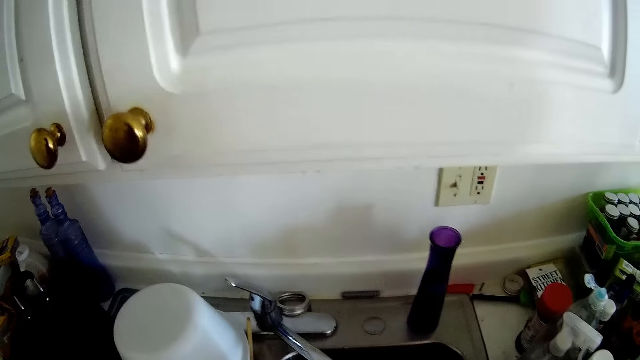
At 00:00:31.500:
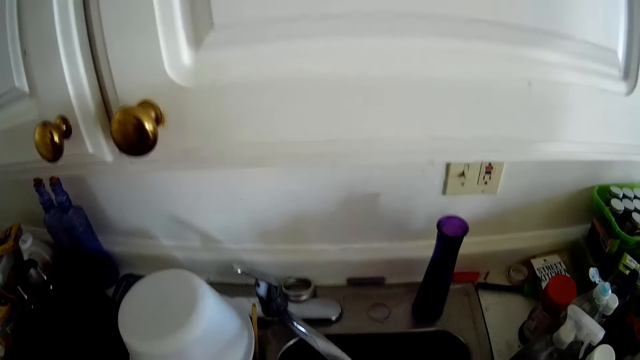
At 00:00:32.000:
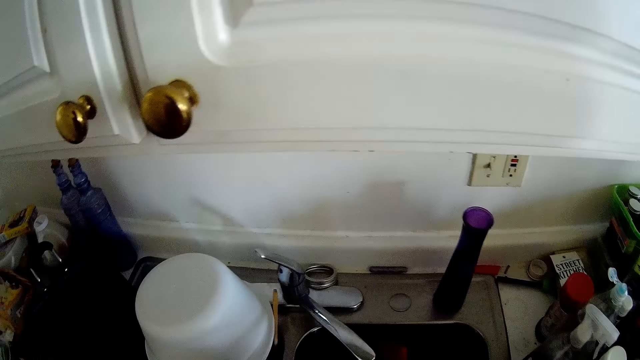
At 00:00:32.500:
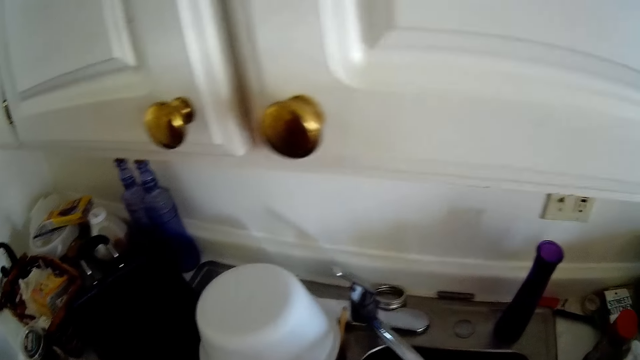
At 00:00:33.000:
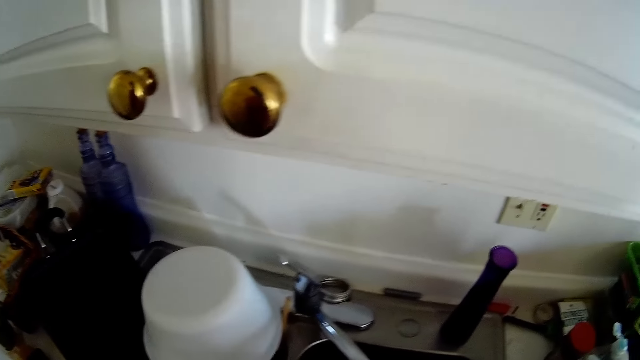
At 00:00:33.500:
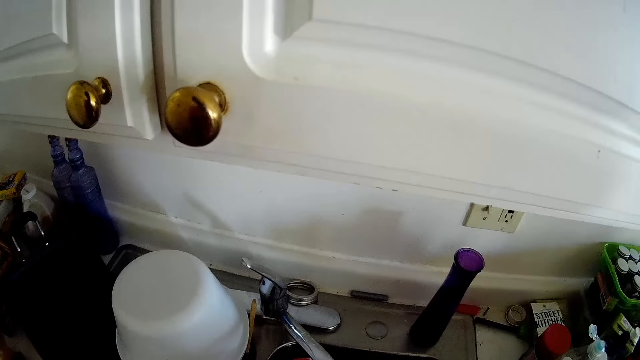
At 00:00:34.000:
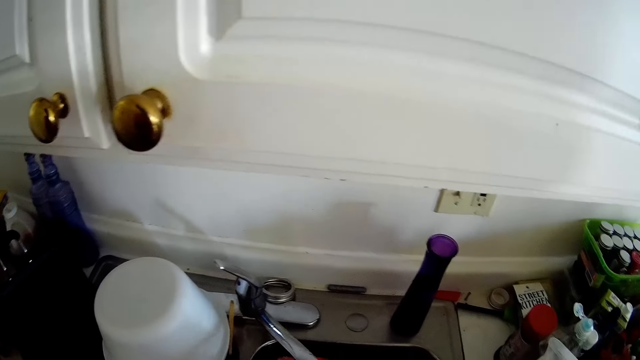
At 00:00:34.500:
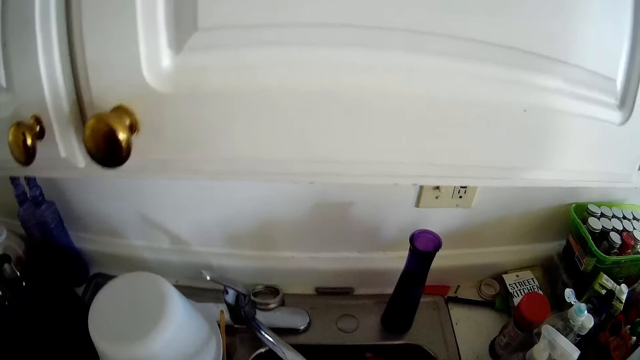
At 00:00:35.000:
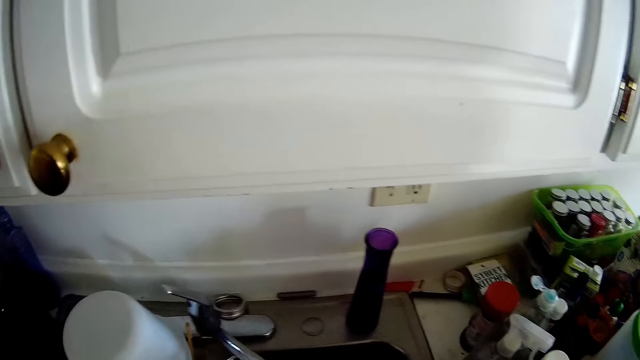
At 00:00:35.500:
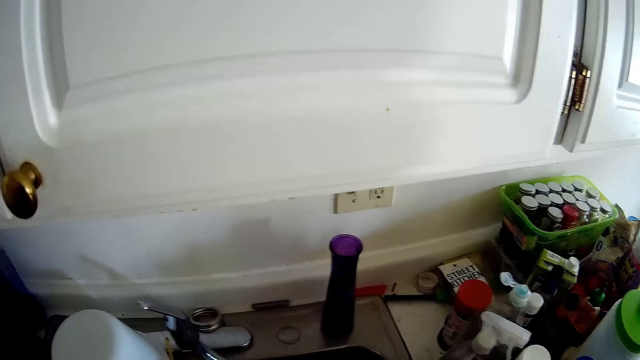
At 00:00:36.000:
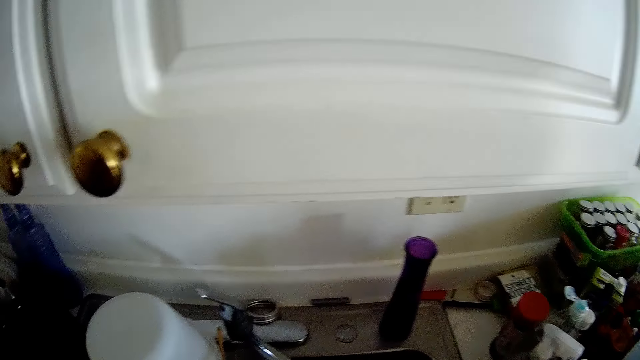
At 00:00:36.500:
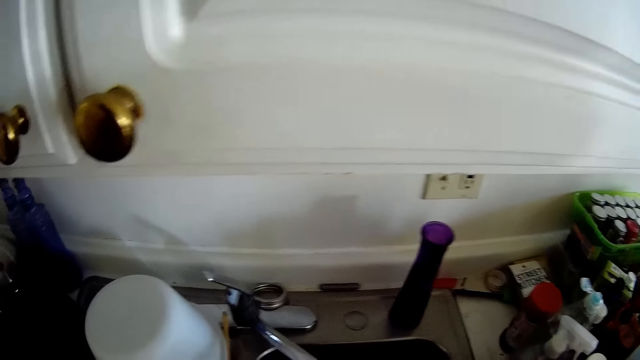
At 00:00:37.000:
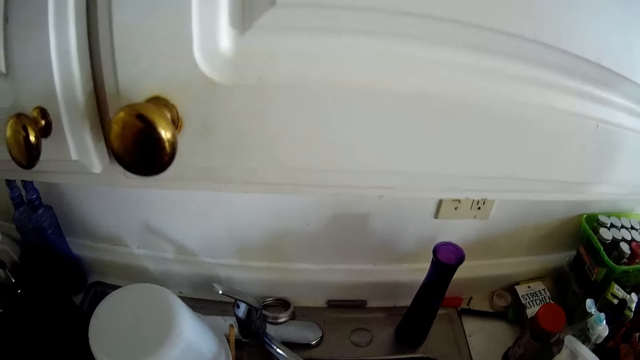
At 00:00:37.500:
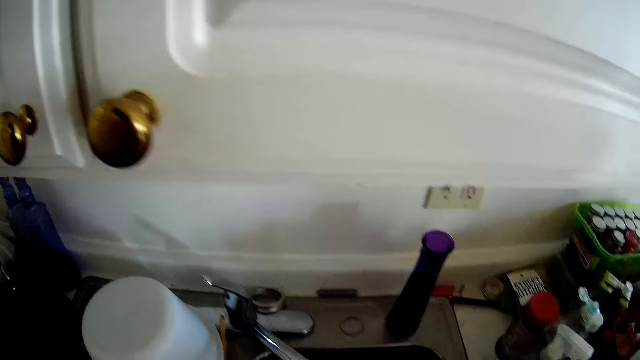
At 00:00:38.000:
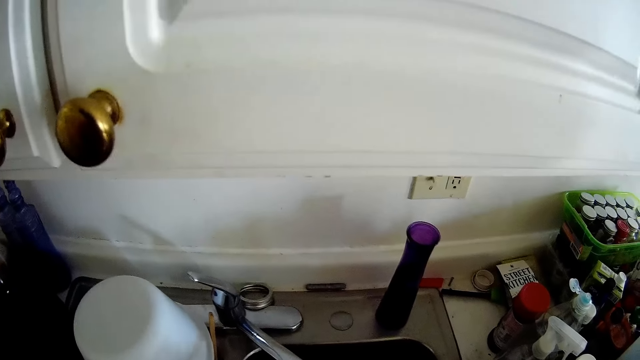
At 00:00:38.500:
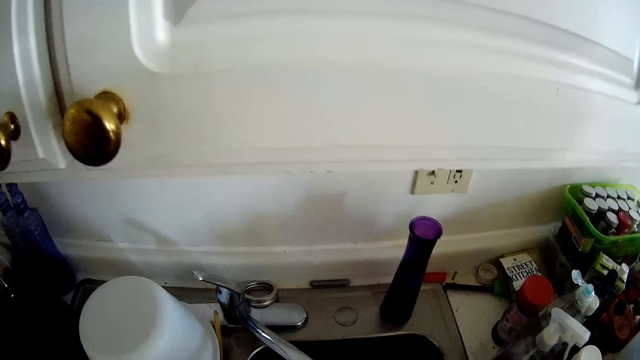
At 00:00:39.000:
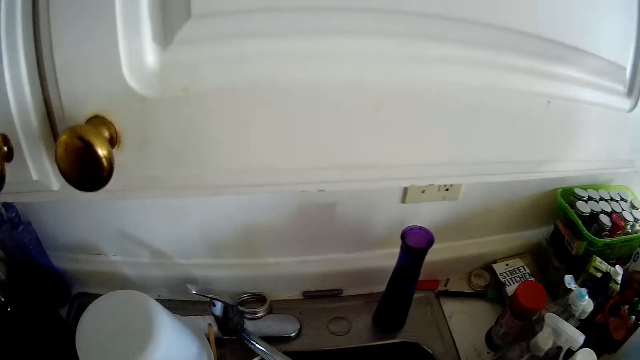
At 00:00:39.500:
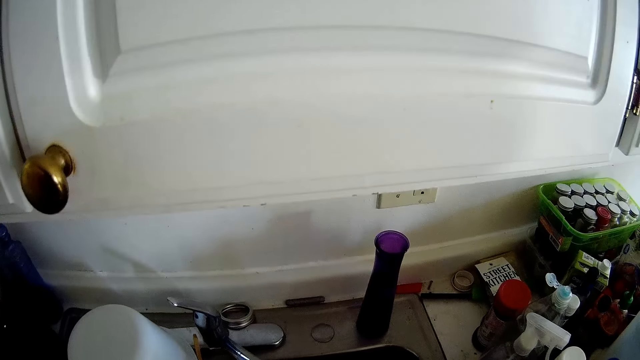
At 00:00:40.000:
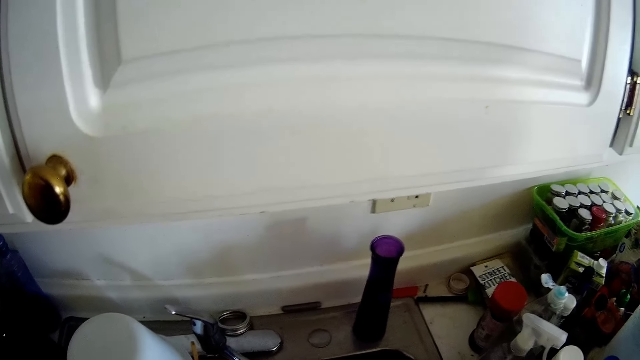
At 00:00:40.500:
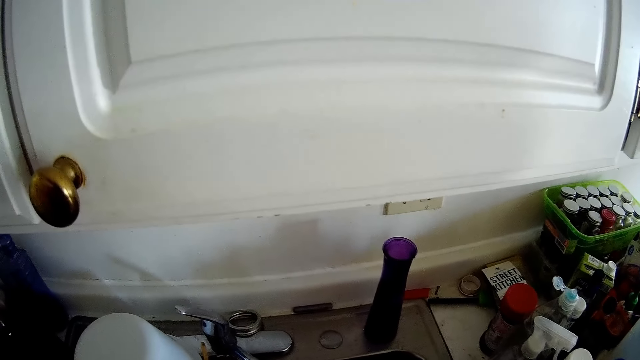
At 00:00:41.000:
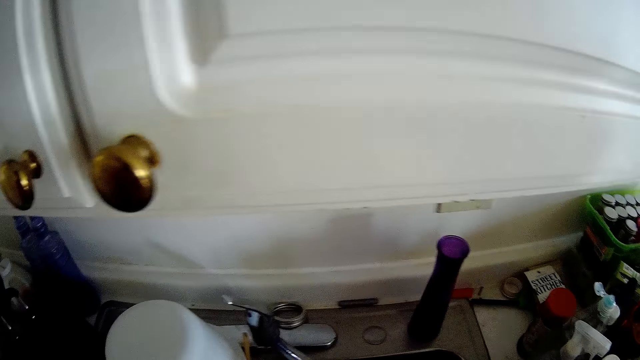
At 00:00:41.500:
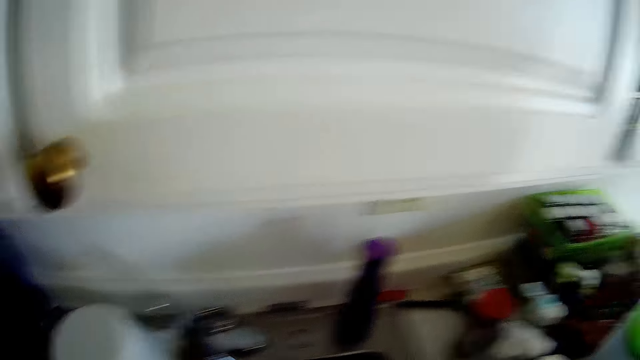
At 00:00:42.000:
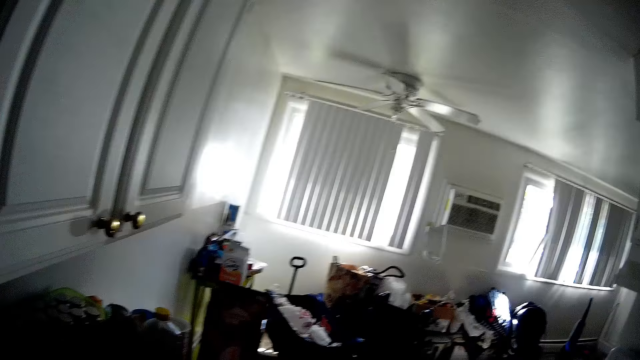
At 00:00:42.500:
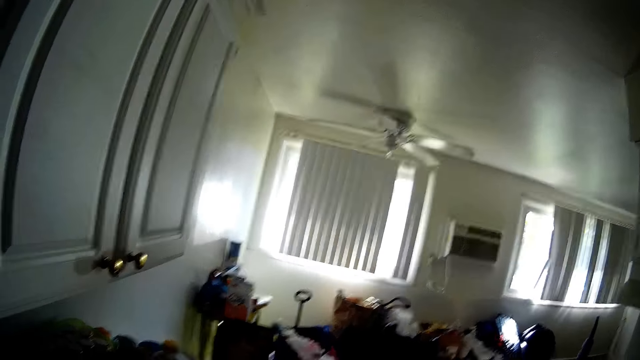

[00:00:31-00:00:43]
The camera wearer rinses the bowl under the running tap with both hands.

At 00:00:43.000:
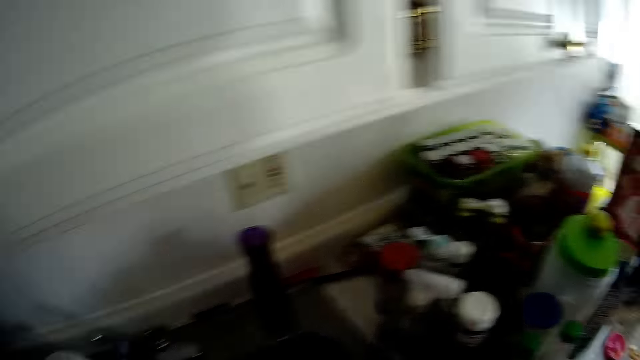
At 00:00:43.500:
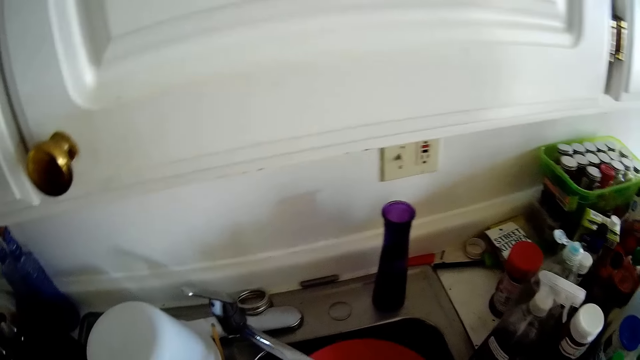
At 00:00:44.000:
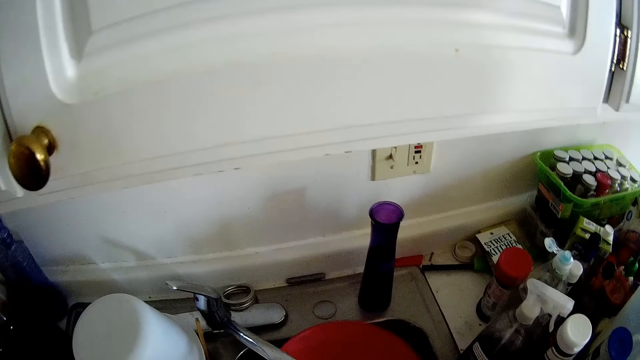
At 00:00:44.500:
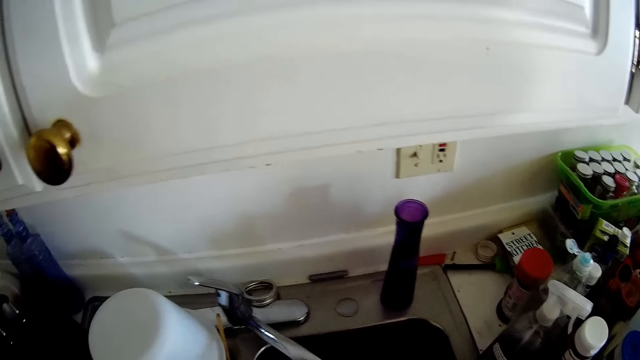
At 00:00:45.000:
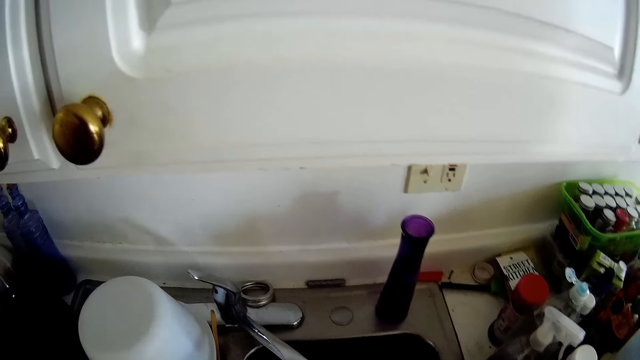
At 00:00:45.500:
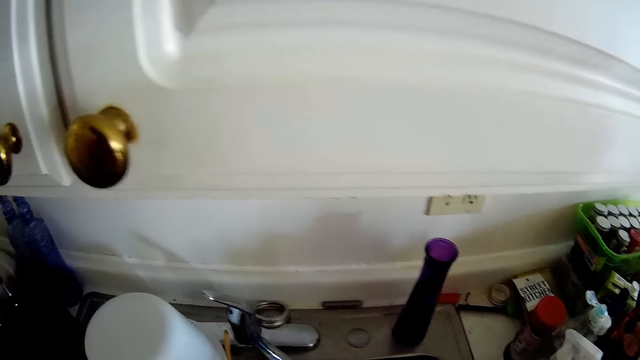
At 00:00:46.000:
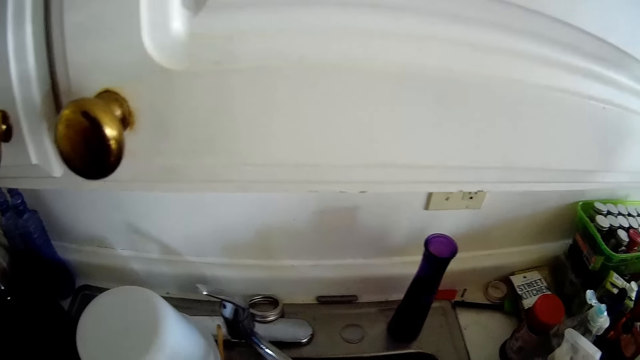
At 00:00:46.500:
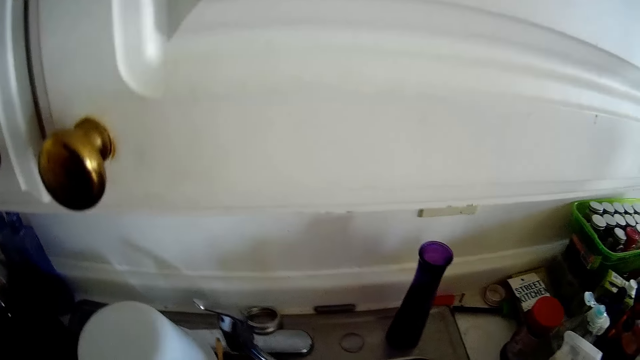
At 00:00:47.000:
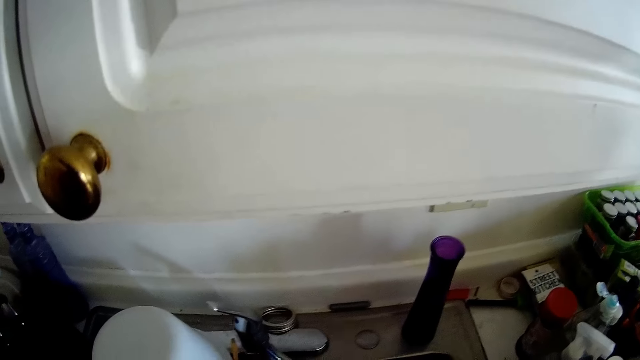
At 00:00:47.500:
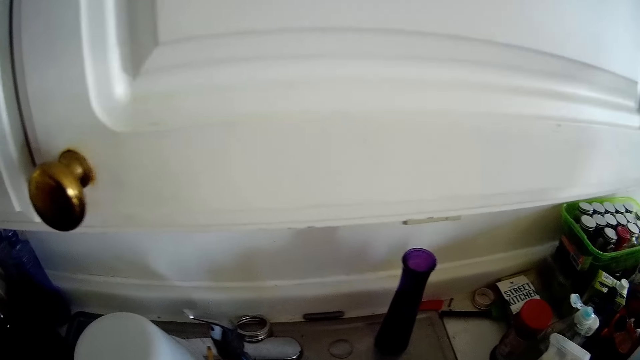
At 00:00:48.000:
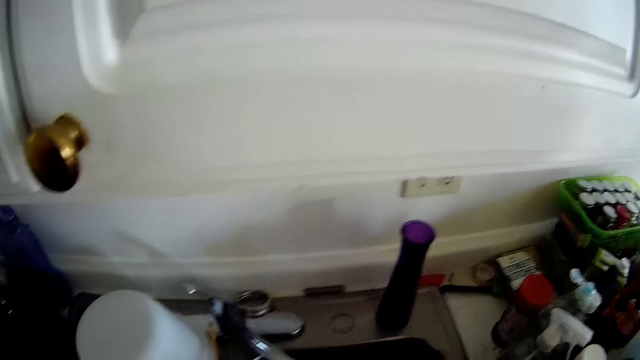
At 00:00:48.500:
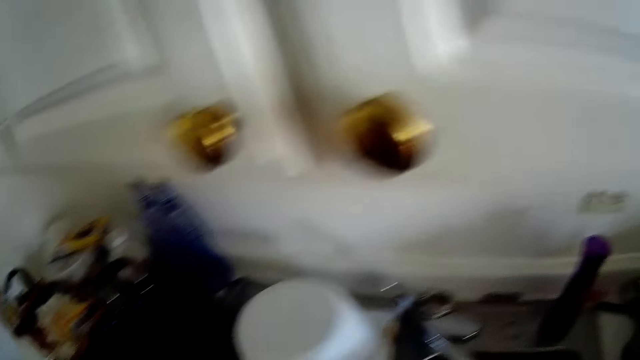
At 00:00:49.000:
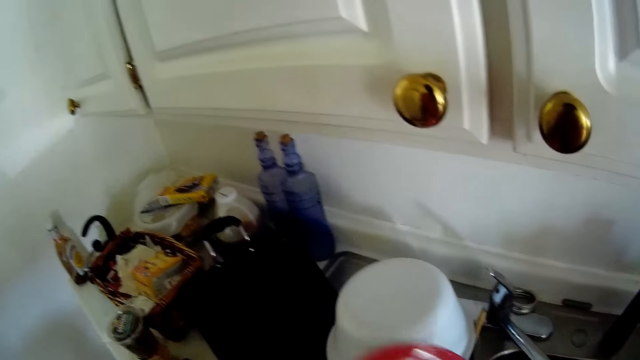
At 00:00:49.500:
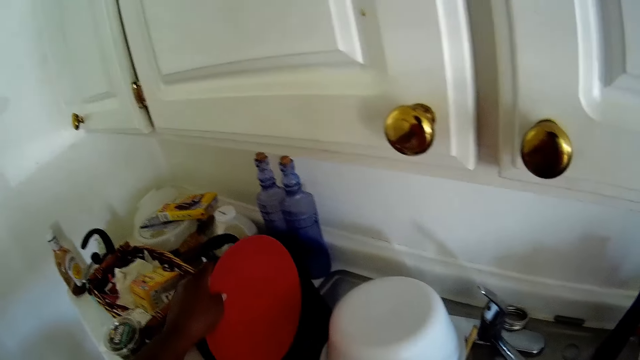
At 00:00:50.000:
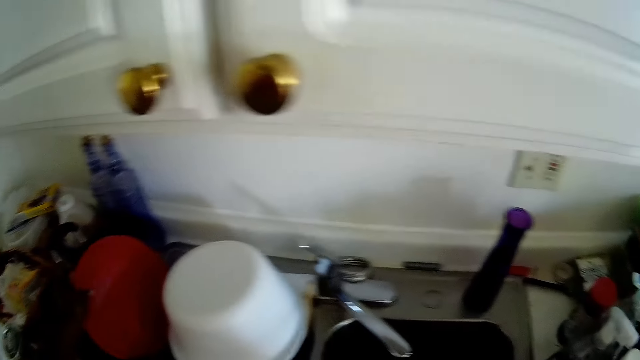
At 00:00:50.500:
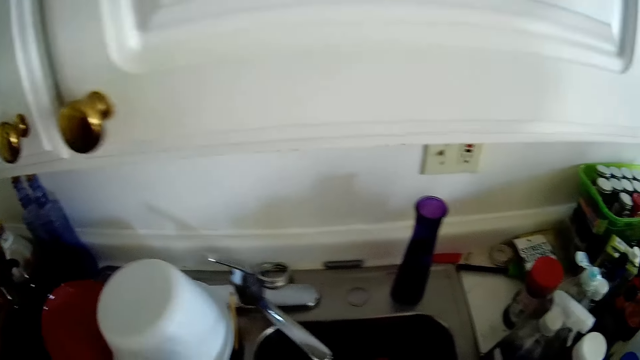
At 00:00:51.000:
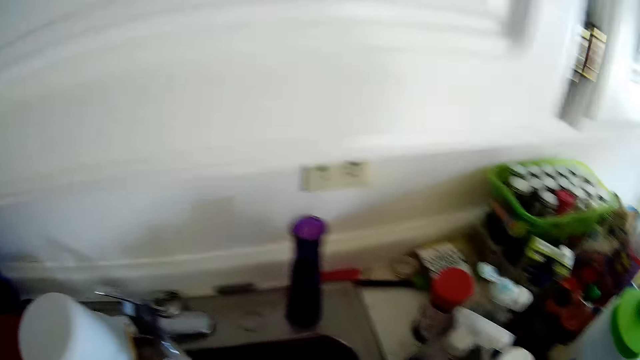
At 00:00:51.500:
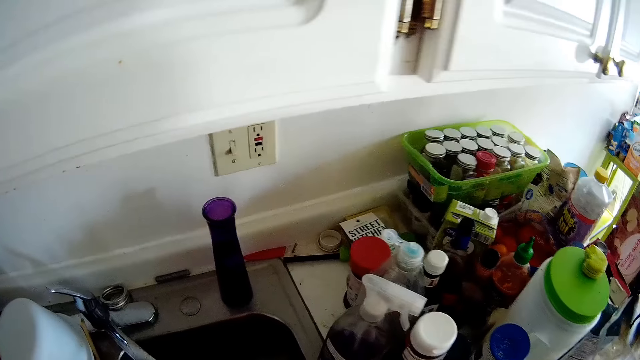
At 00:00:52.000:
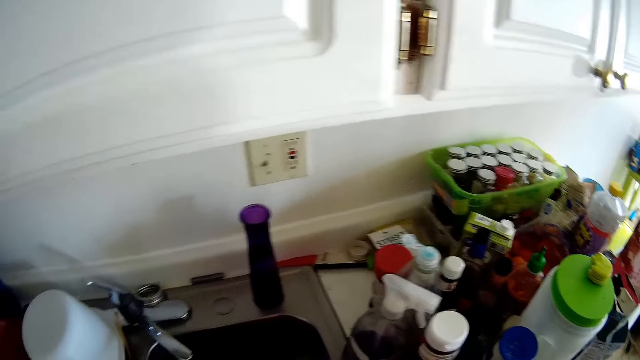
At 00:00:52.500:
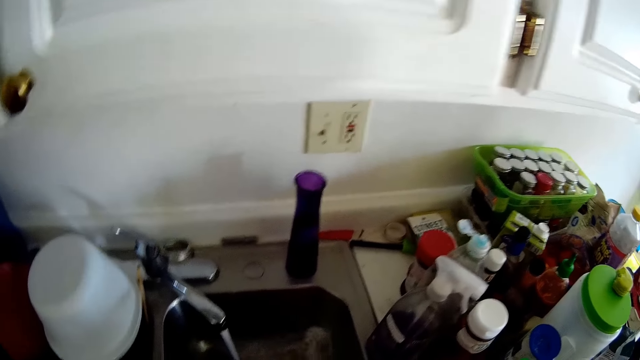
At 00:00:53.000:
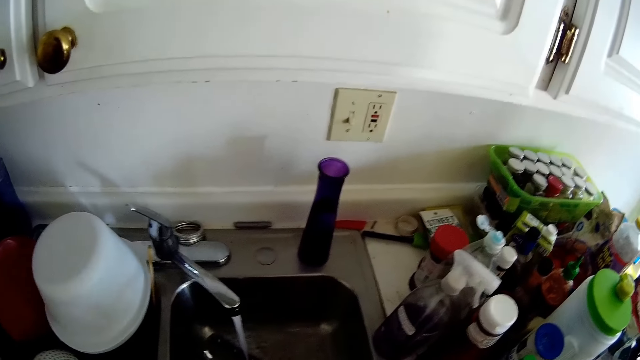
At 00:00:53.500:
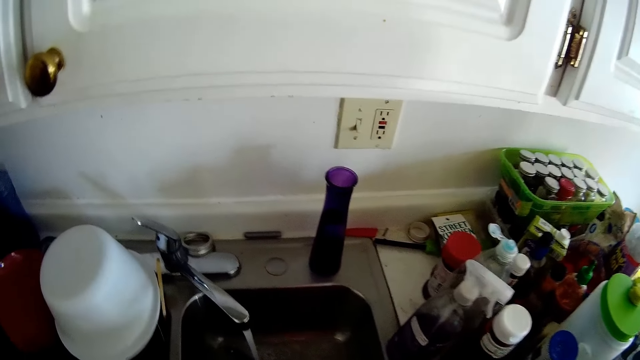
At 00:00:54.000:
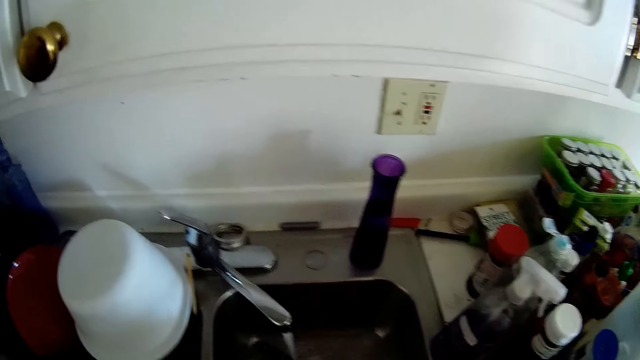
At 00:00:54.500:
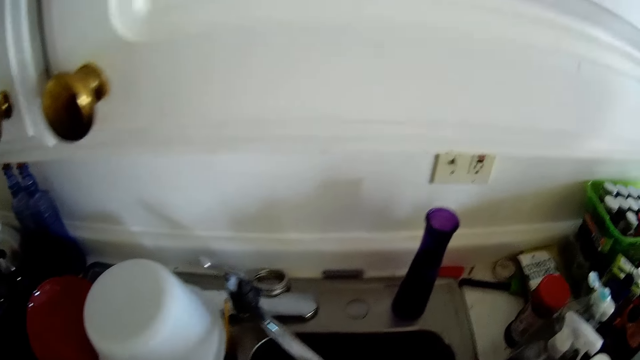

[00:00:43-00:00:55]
The camera wearer drops the plate in the rack on a kitchen cabinet with her left hand. She looks around.
